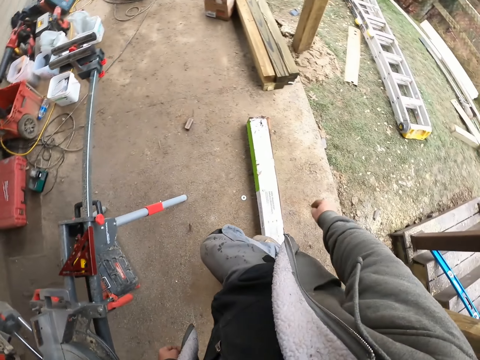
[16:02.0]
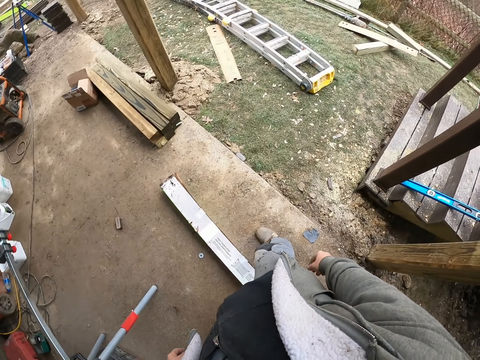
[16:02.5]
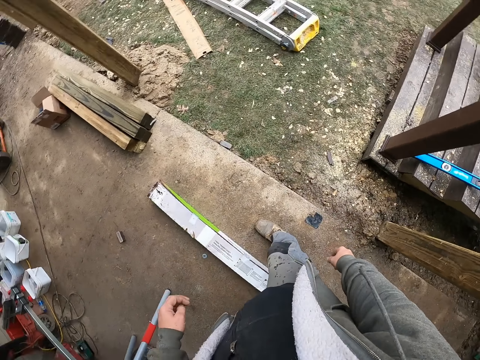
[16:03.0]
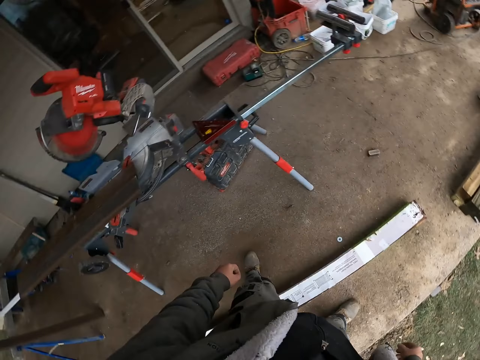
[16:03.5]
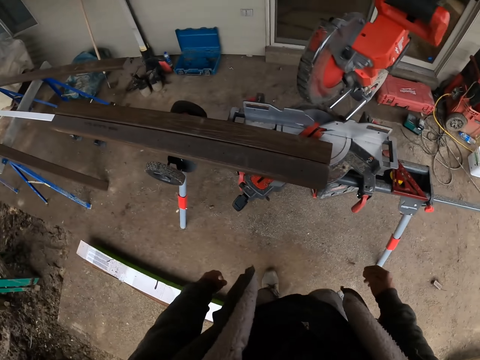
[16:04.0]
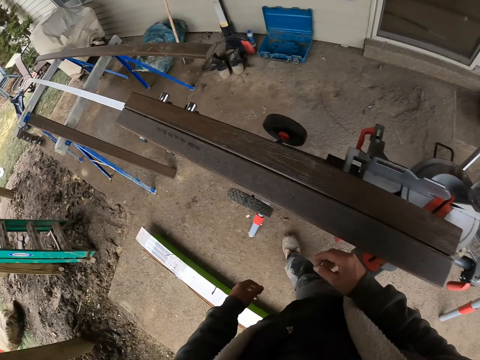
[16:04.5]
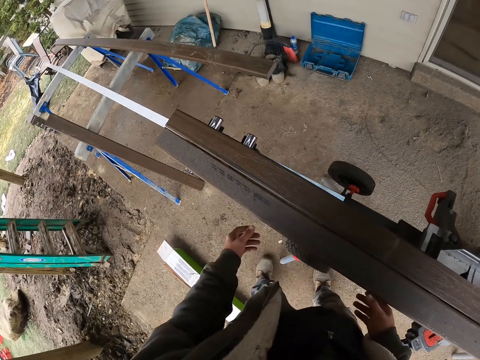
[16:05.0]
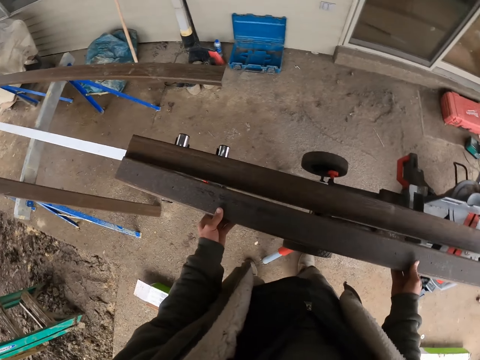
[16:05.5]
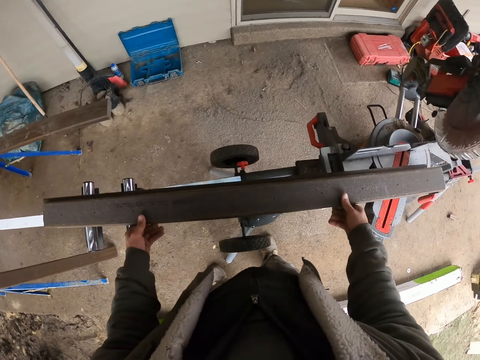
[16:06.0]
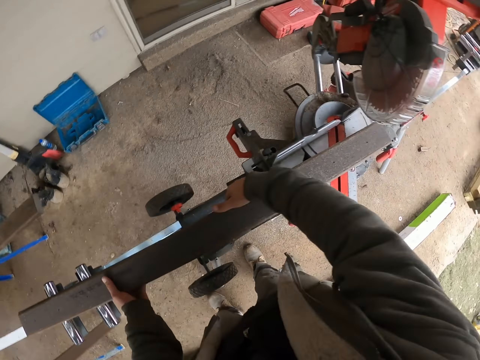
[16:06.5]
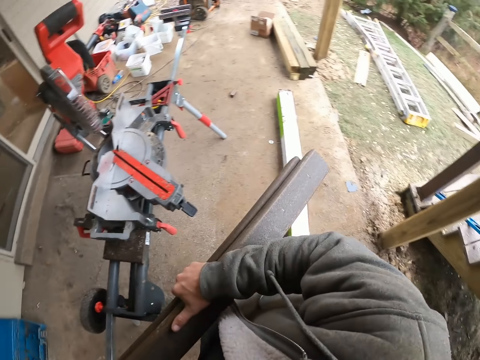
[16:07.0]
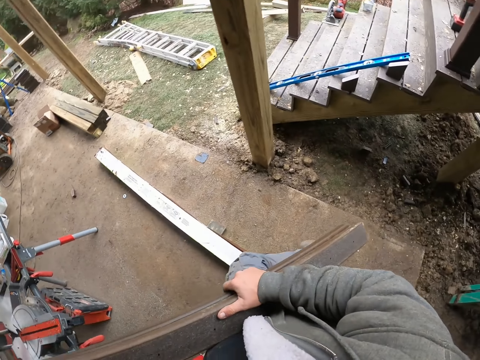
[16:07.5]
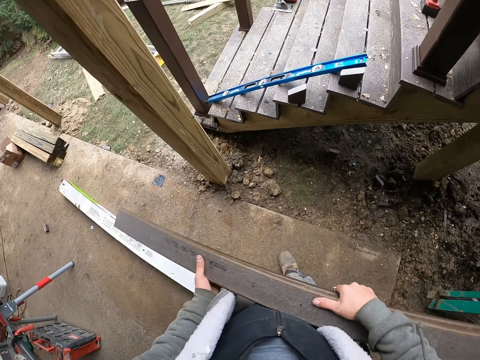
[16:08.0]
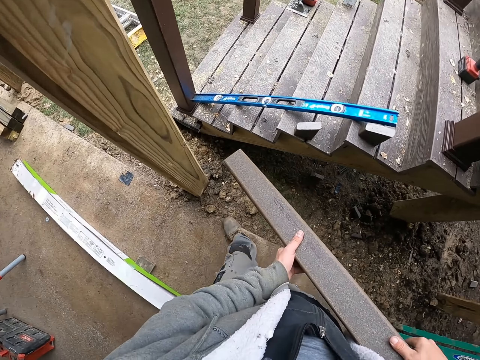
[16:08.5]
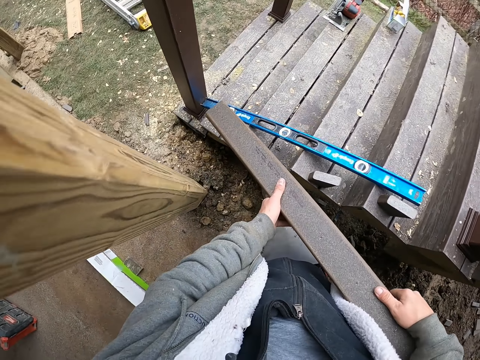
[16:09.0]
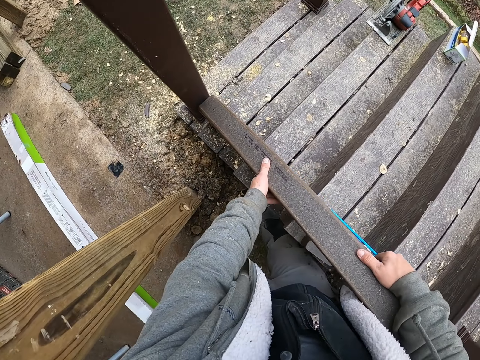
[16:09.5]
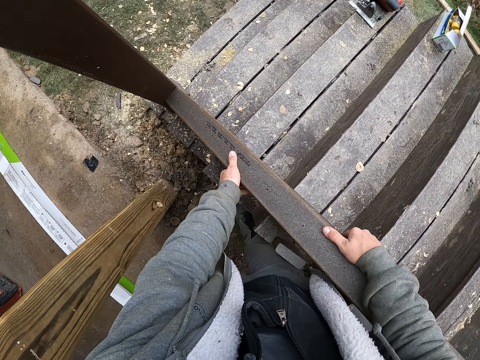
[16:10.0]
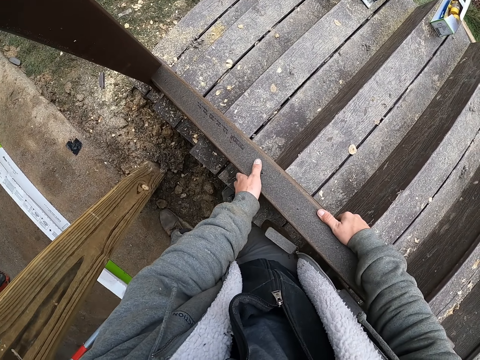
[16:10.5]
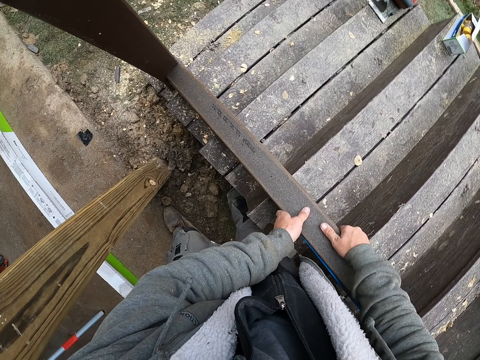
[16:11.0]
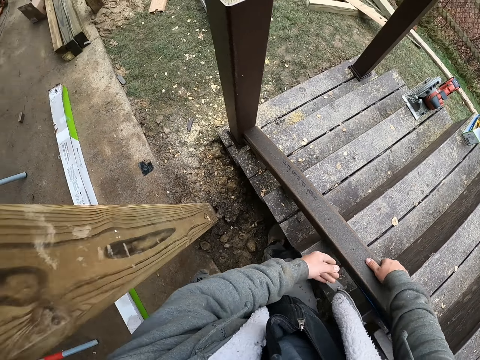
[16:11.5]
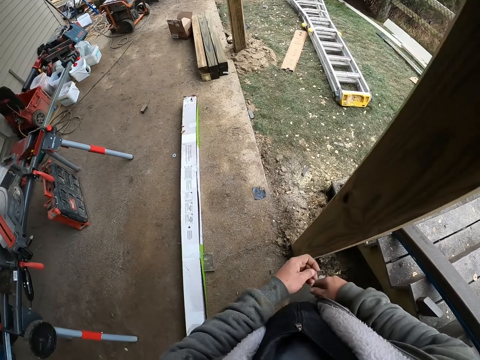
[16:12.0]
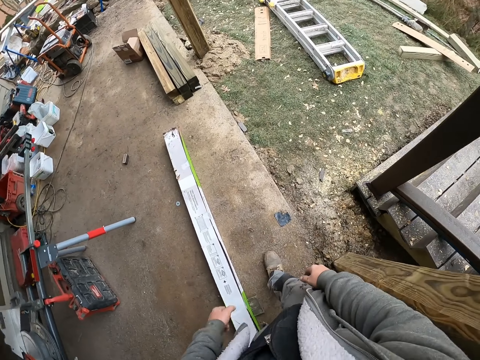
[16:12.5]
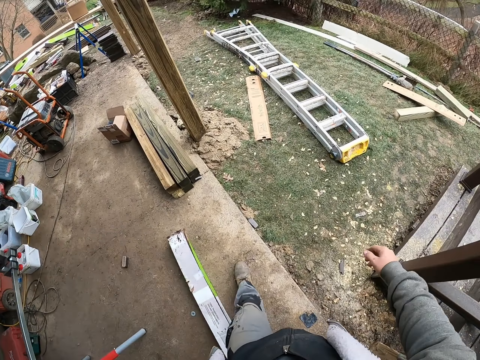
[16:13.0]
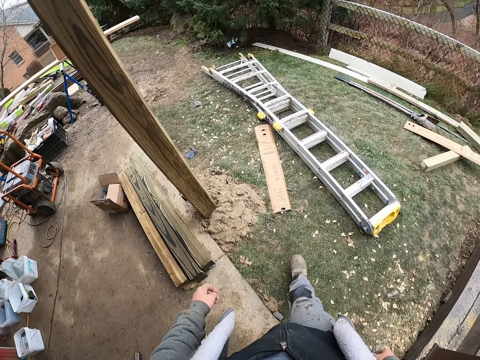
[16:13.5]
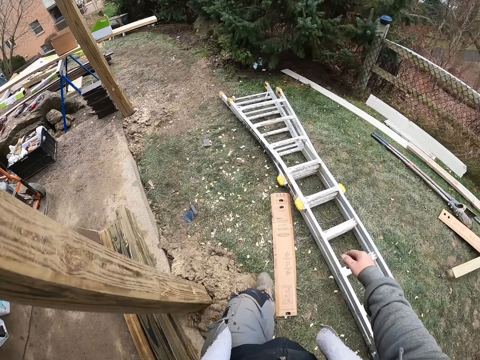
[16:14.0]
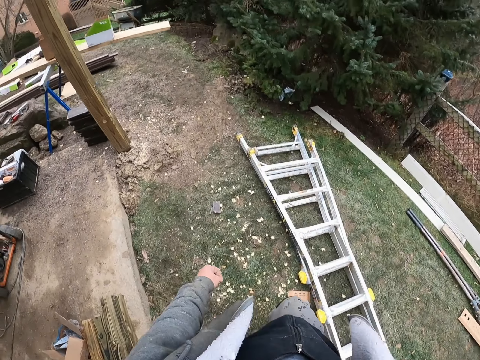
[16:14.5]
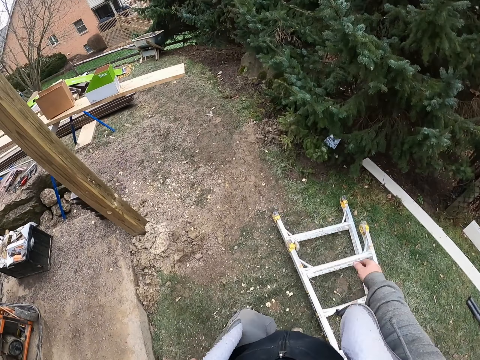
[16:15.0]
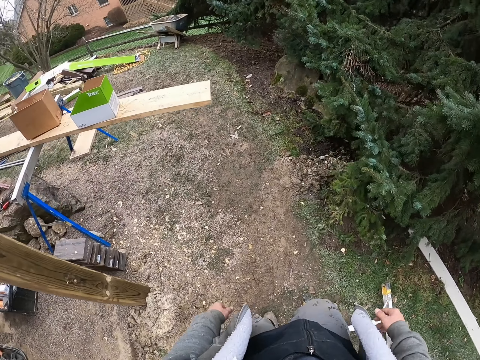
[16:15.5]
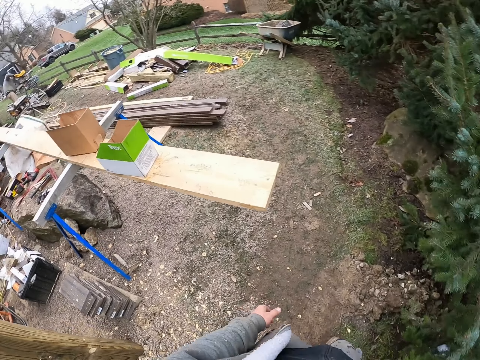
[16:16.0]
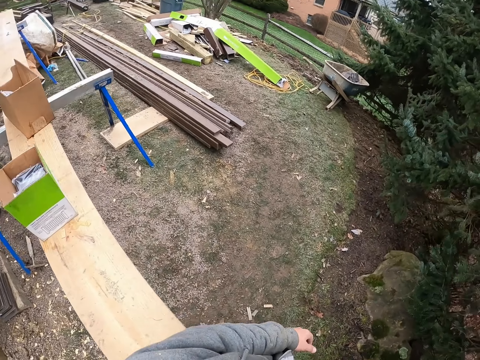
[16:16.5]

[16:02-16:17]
The camera wearer looks around. They move around. They lift wood. They place the wood on top of the other wood. They take the wood. They move around. They place the wood on the stairs. They walk around the compound.

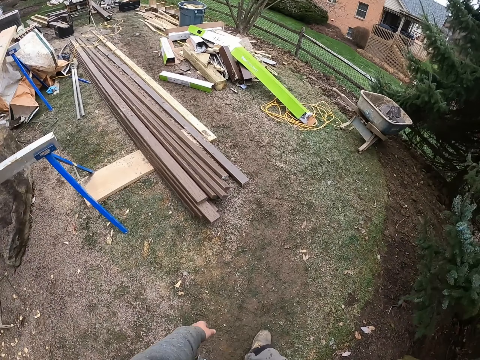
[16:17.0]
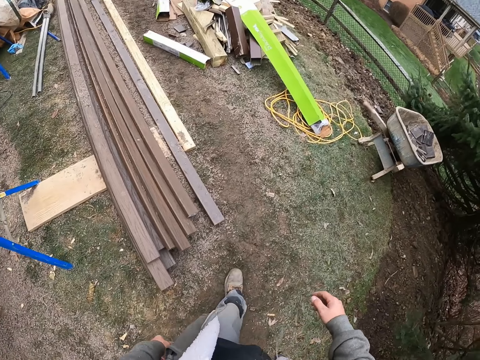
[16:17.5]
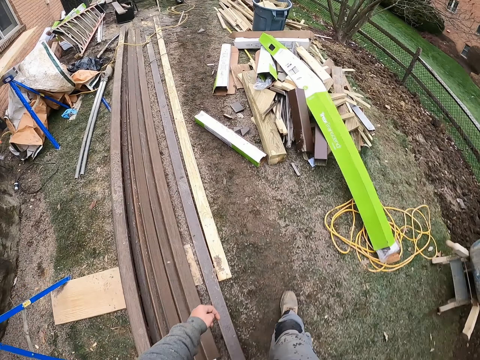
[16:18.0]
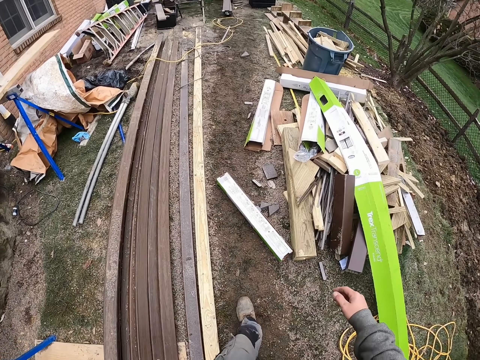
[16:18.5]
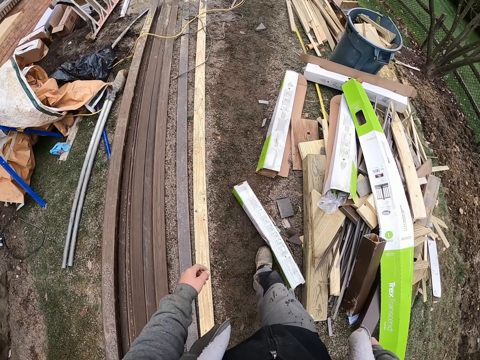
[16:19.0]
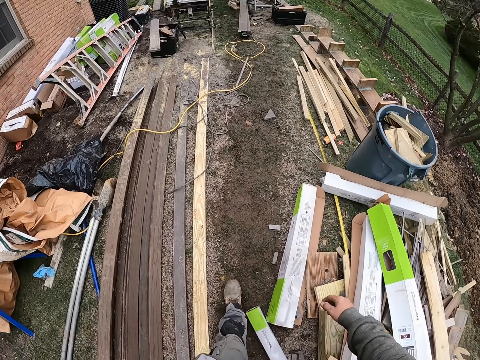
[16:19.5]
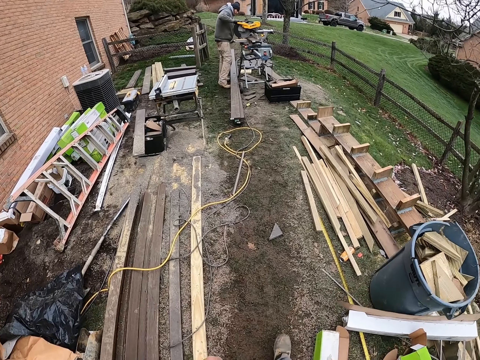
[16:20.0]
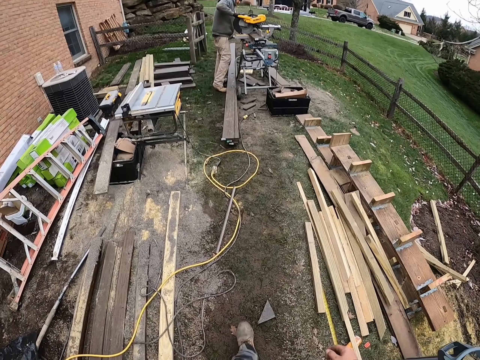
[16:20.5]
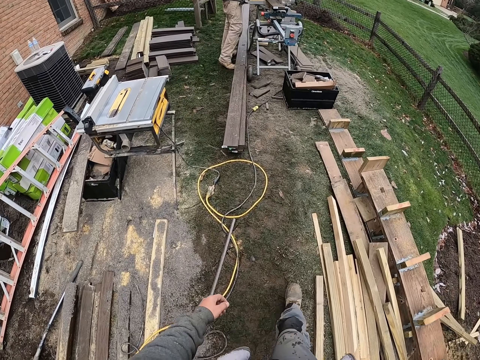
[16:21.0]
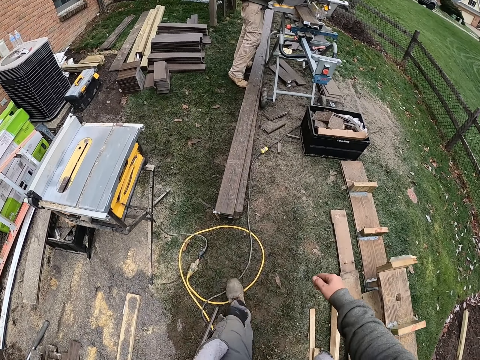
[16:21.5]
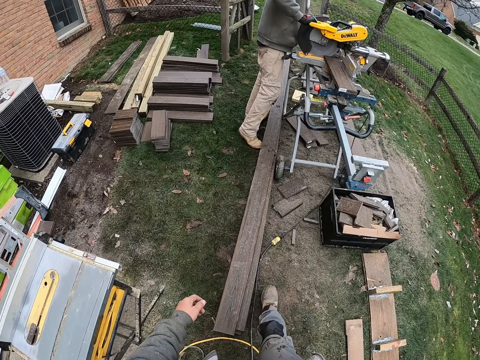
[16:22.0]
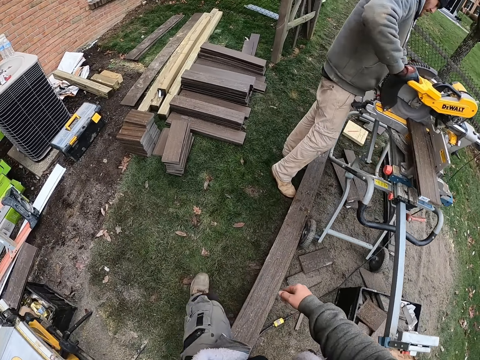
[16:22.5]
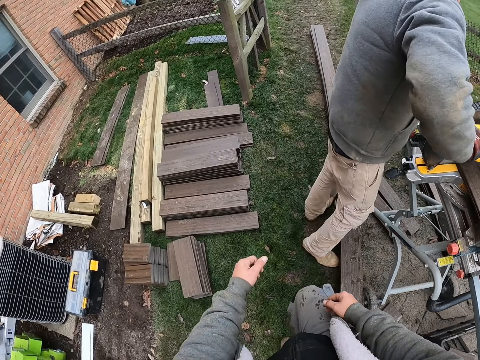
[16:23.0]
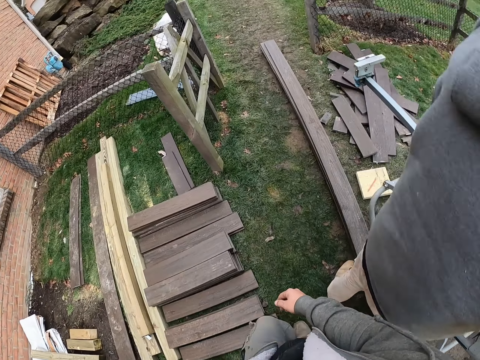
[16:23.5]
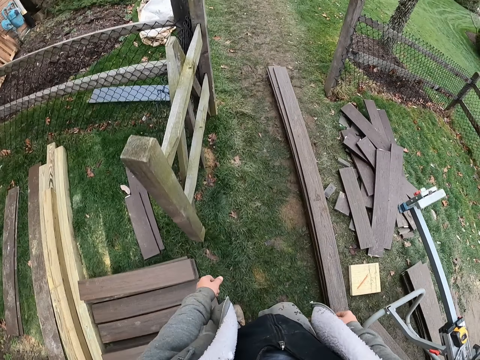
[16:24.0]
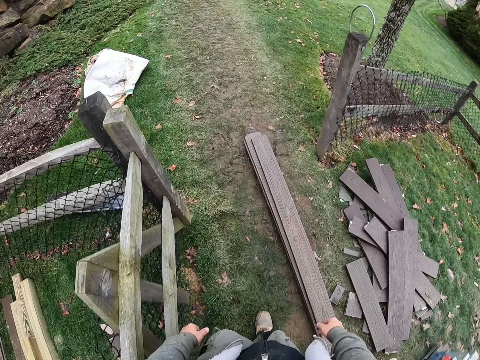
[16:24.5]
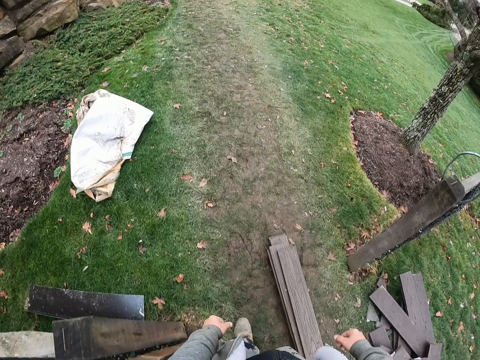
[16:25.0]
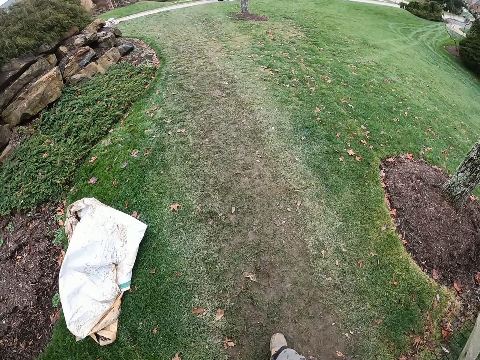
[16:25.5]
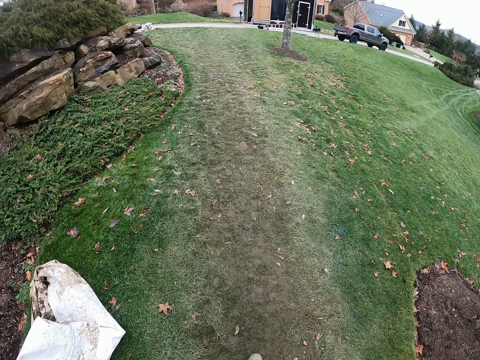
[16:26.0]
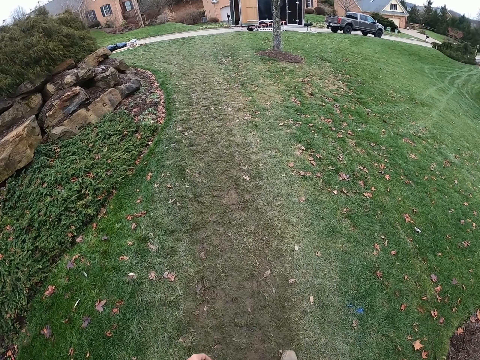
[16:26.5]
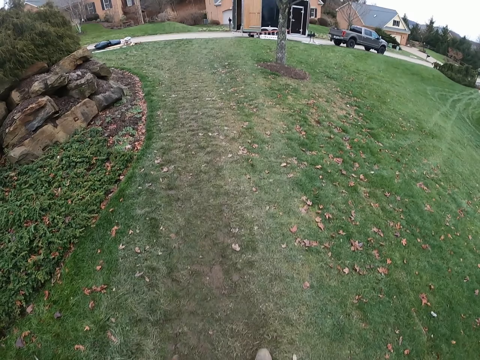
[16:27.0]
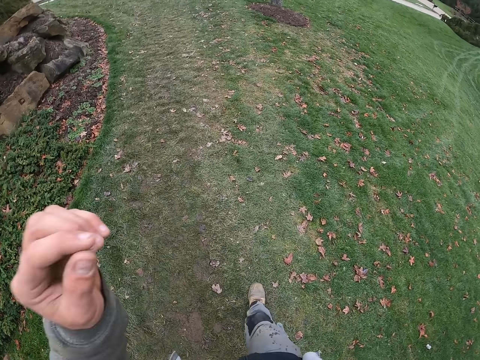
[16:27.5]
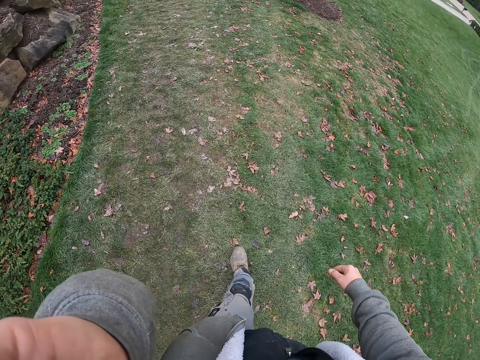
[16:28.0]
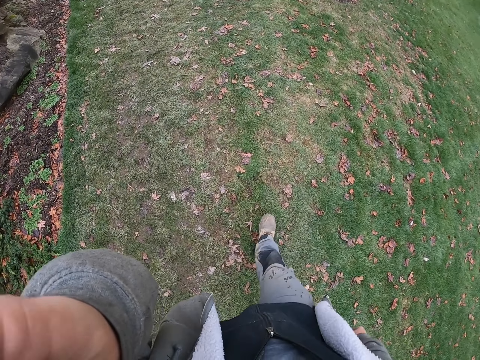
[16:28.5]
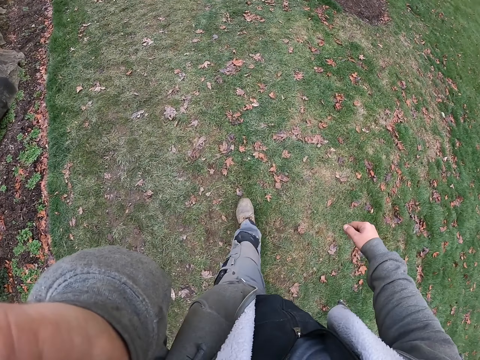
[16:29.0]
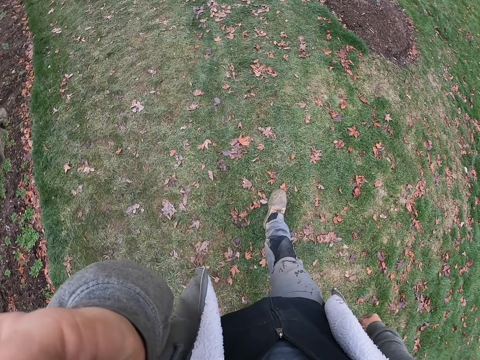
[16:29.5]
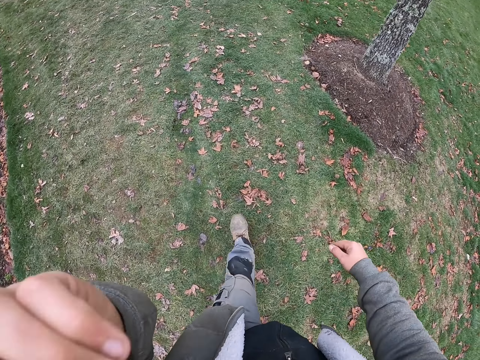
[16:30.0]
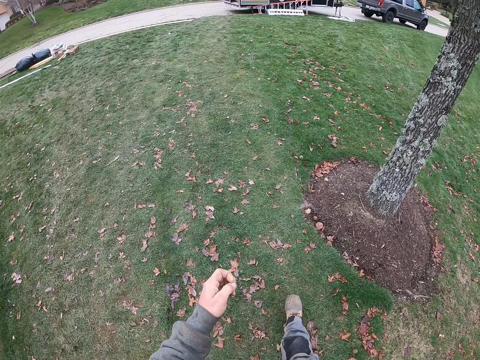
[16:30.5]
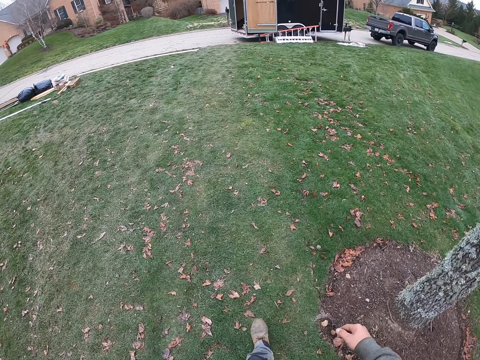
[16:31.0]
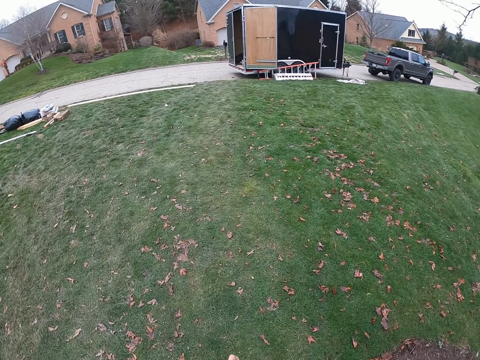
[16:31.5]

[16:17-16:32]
A man operates a wood cutter machine. The camera wearer touches the face.
